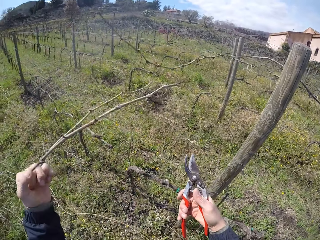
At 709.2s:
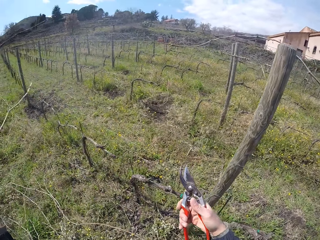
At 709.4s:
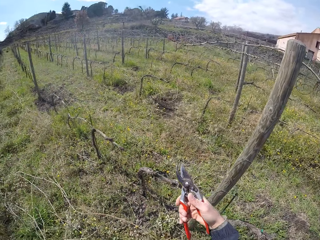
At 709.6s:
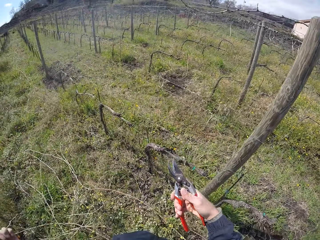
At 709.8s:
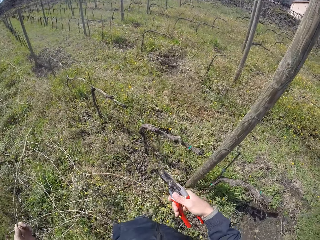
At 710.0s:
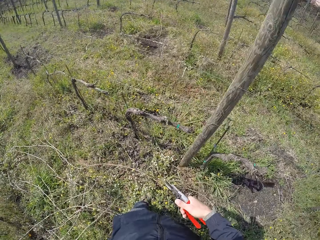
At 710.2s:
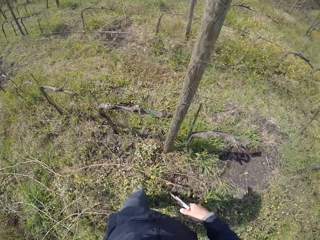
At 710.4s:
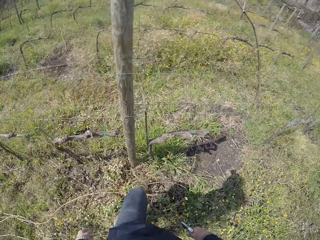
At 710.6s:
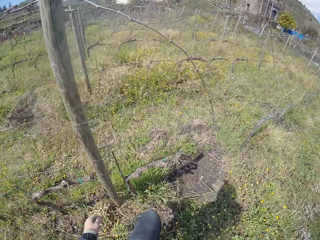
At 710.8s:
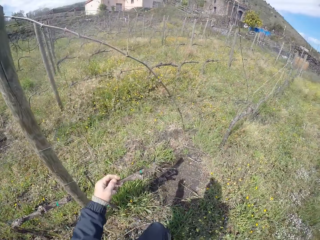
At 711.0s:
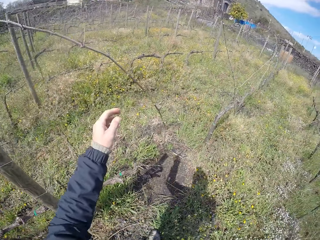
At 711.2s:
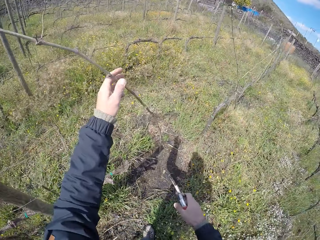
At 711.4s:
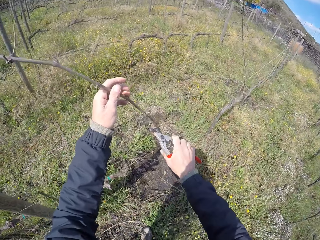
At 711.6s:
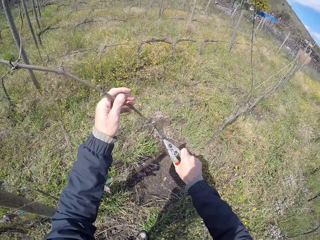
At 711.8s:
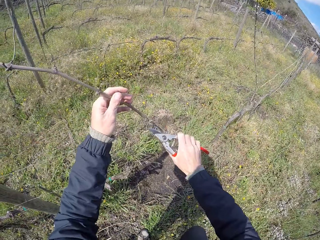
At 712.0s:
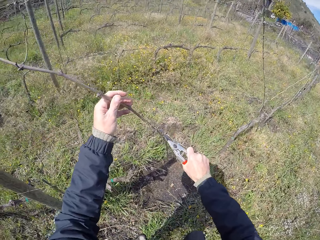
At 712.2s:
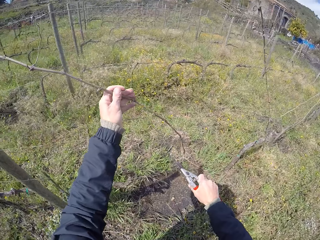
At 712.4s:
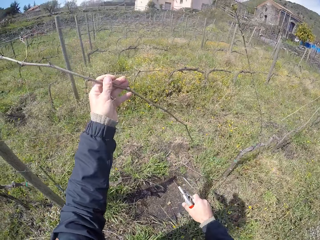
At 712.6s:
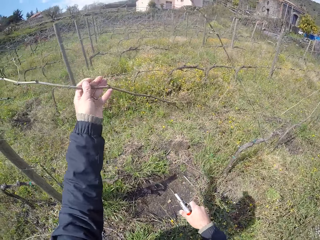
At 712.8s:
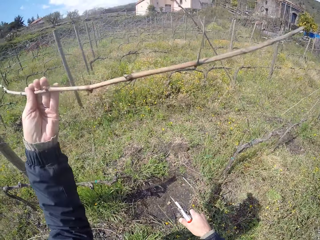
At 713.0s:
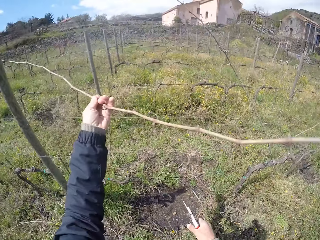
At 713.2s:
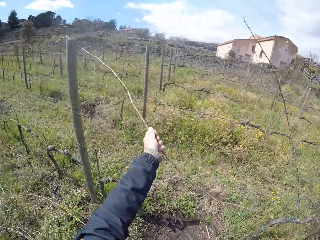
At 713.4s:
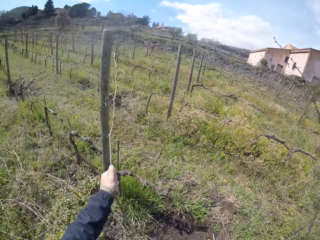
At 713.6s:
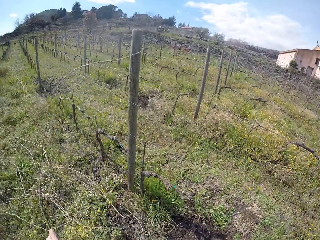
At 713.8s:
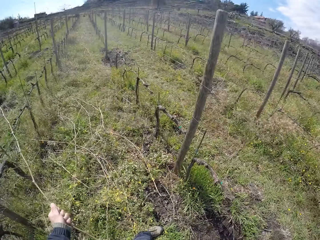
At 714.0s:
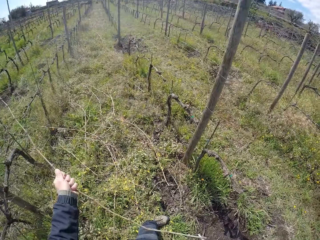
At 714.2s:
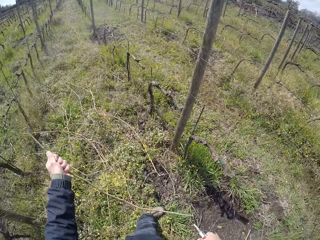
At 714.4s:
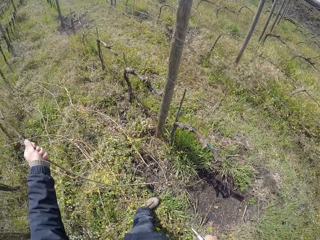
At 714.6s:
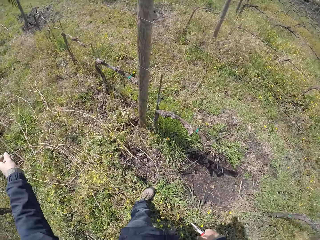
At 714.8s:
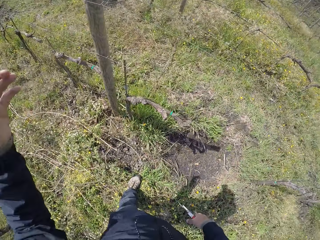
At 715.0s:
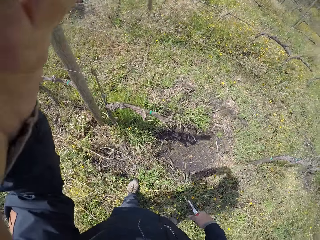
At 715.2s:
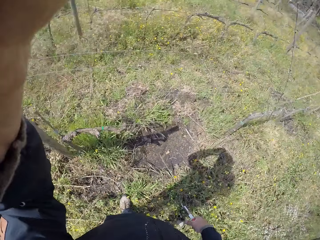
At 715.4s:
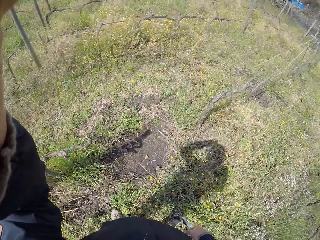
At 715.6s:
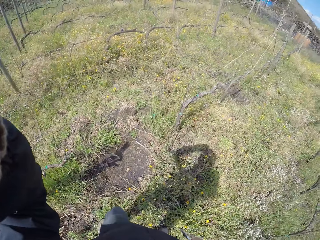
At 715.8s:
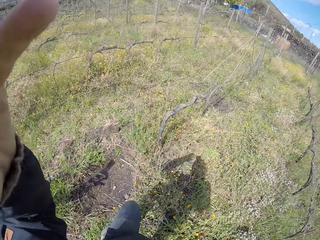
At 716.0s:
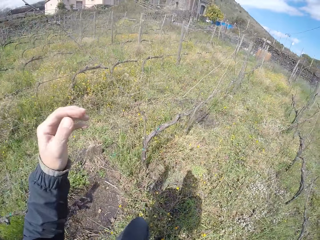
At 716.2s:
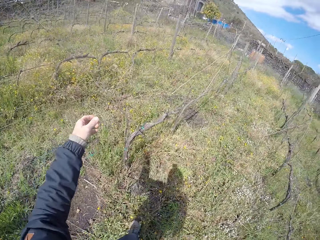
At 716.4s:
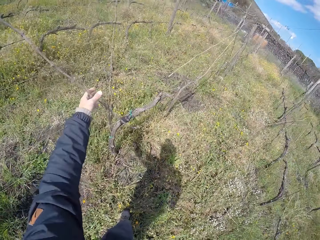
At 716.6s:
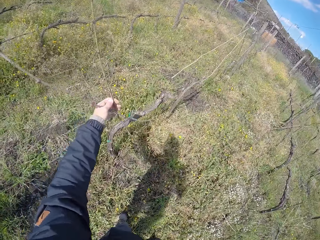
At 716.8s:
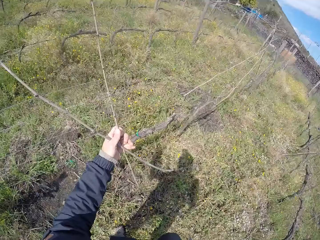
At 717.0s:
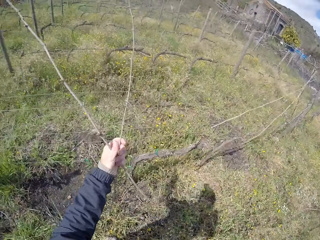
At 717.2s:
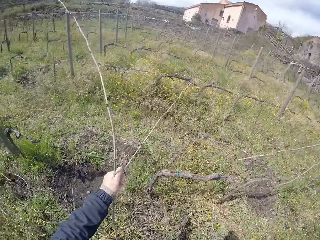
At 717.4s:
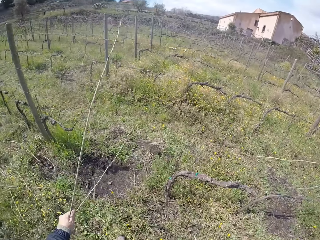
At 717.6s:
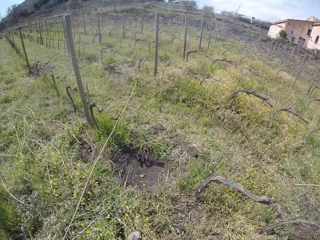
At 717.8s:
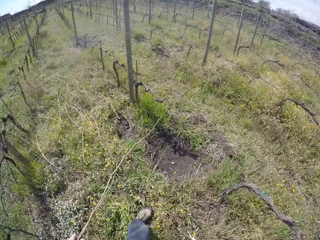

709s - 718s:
The camera wearer turns around and walks in the garden. He pulls a twig or dry branch from the fence with his left hand. He prunes the twig with the pruning shears in his right hand. He removes the dry branch on the fence. He drops the twig in his left hand on the ground. He touches his head with his left hand. He holds the camera. He pulls the twigs from the fence with his left hand.

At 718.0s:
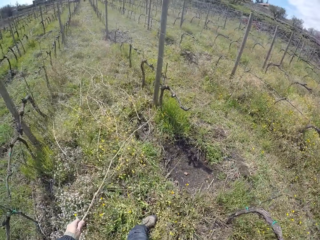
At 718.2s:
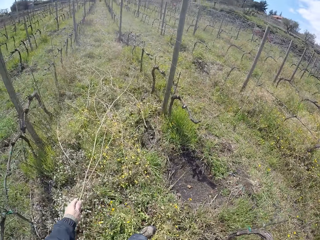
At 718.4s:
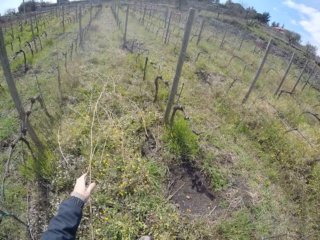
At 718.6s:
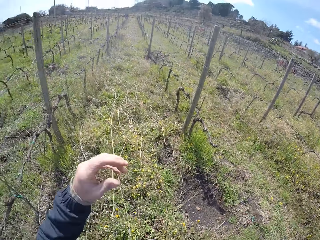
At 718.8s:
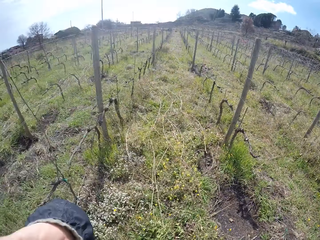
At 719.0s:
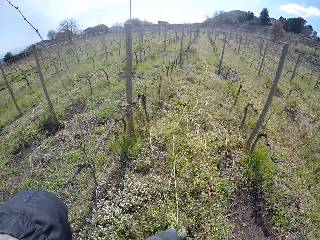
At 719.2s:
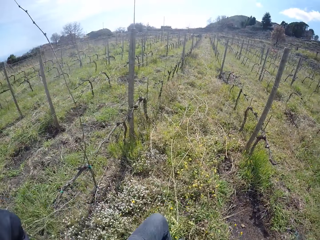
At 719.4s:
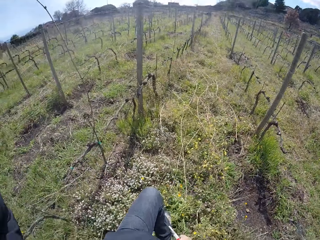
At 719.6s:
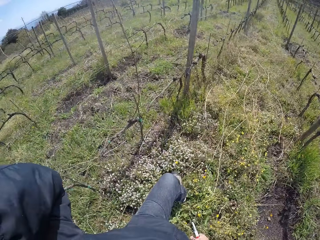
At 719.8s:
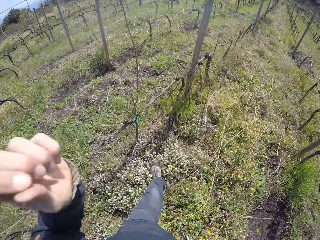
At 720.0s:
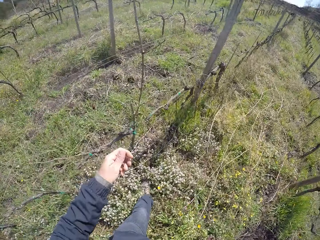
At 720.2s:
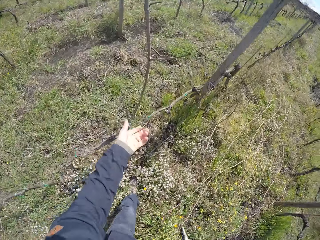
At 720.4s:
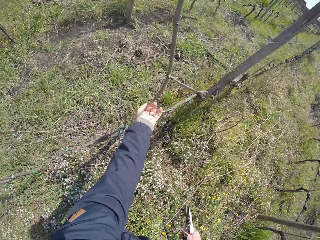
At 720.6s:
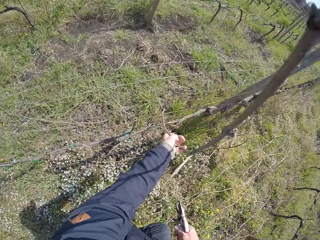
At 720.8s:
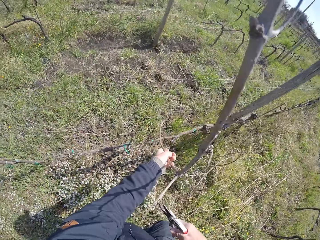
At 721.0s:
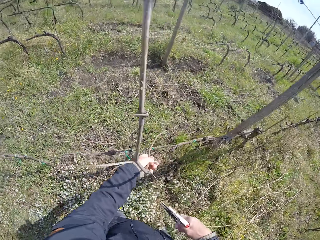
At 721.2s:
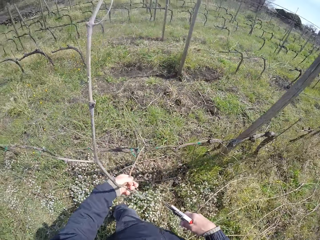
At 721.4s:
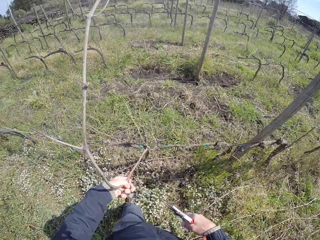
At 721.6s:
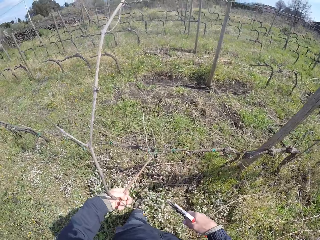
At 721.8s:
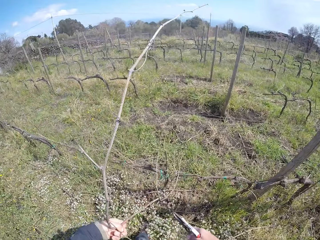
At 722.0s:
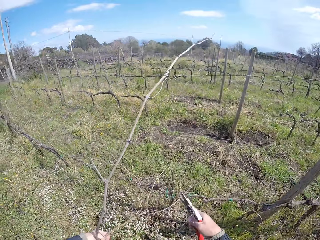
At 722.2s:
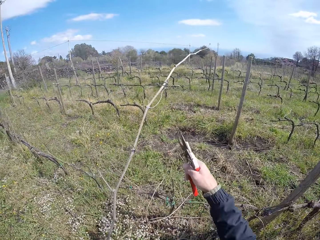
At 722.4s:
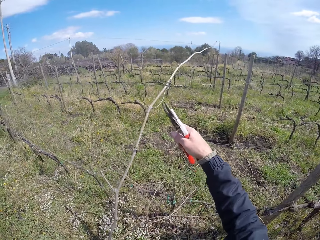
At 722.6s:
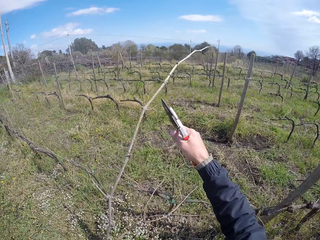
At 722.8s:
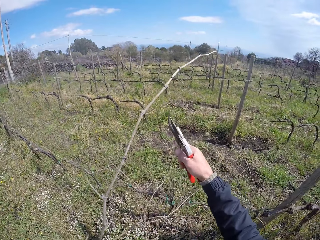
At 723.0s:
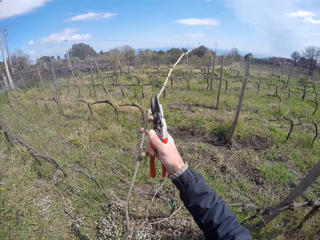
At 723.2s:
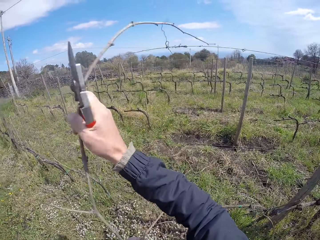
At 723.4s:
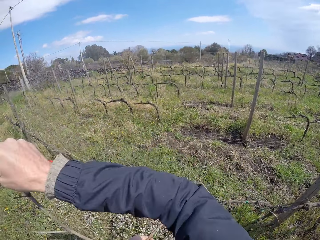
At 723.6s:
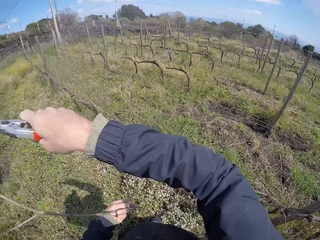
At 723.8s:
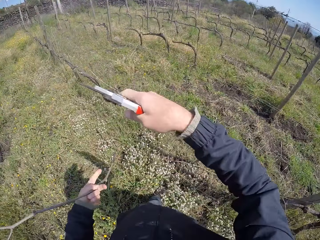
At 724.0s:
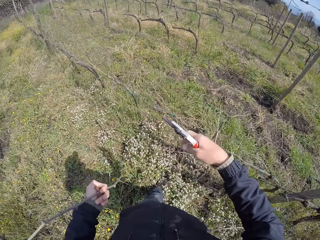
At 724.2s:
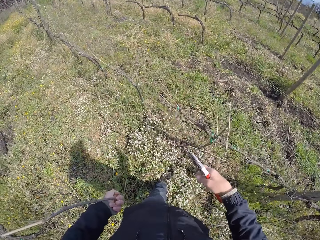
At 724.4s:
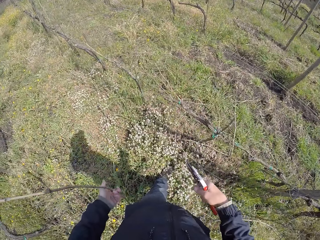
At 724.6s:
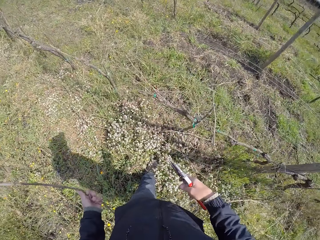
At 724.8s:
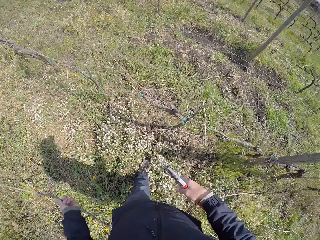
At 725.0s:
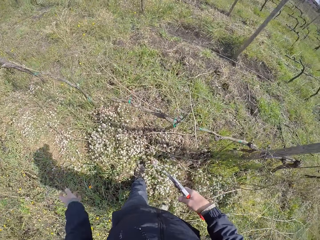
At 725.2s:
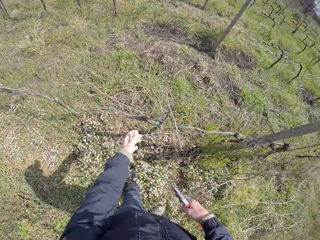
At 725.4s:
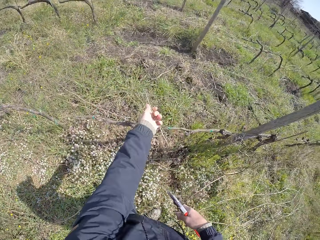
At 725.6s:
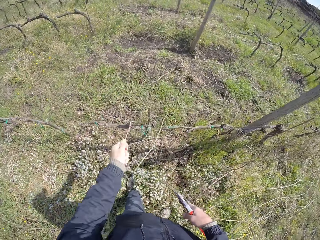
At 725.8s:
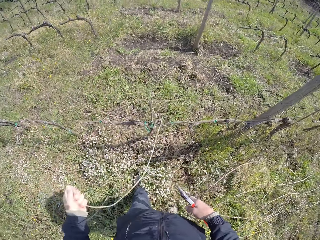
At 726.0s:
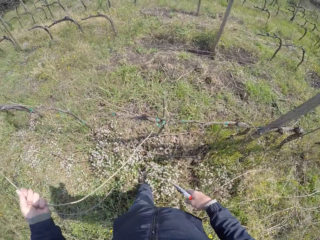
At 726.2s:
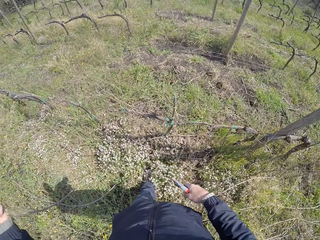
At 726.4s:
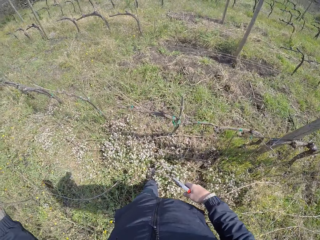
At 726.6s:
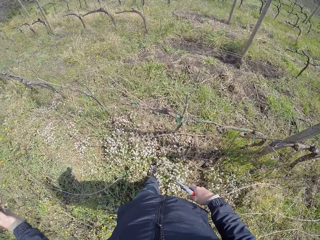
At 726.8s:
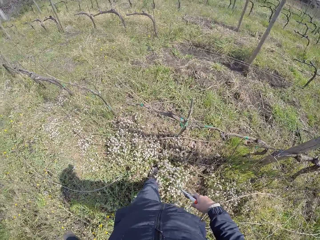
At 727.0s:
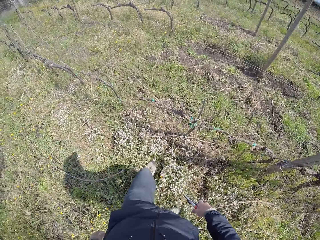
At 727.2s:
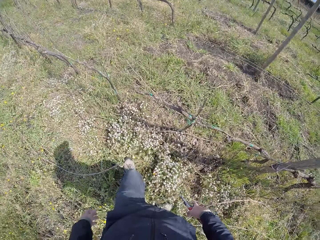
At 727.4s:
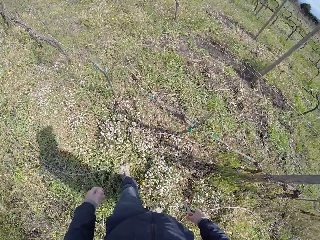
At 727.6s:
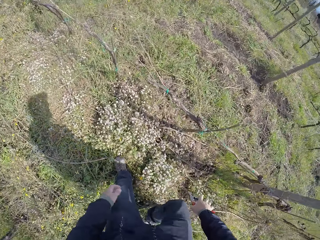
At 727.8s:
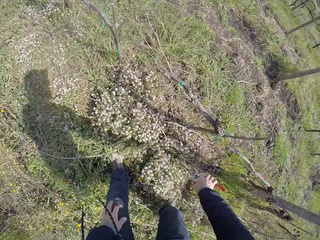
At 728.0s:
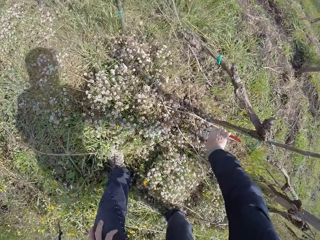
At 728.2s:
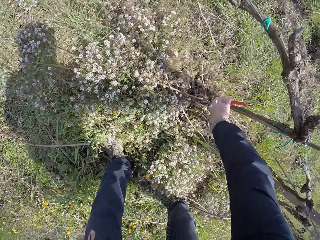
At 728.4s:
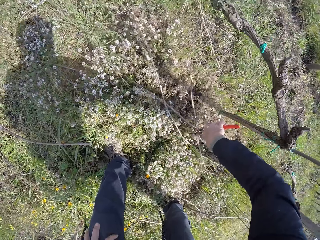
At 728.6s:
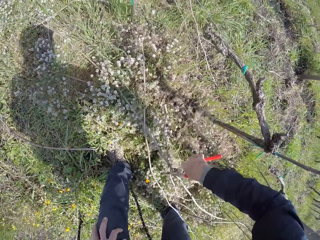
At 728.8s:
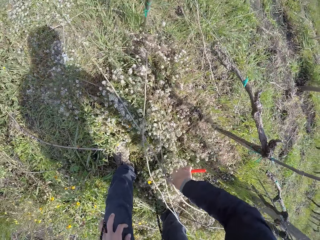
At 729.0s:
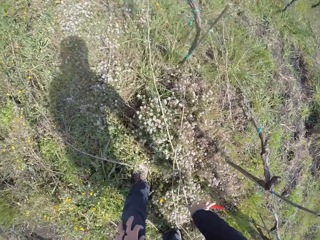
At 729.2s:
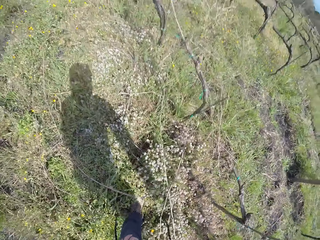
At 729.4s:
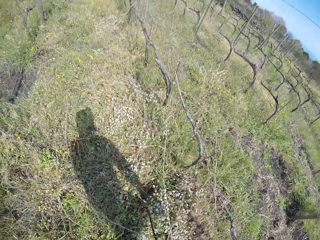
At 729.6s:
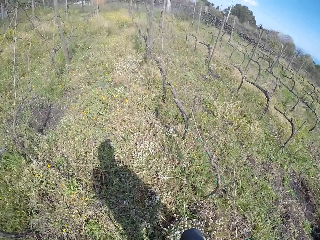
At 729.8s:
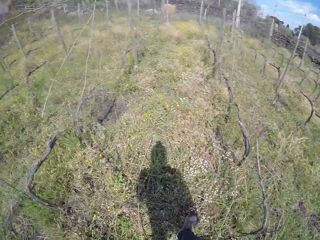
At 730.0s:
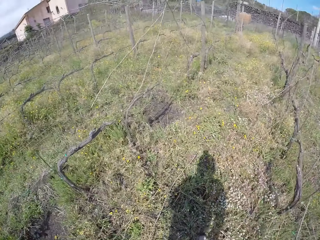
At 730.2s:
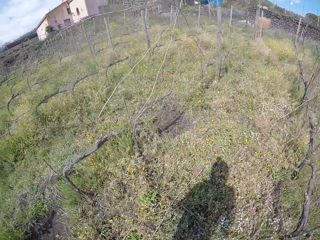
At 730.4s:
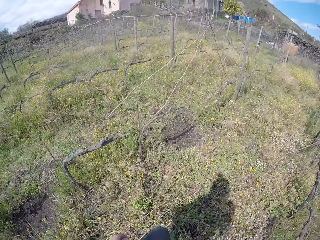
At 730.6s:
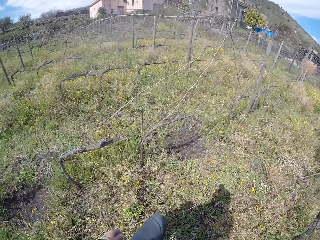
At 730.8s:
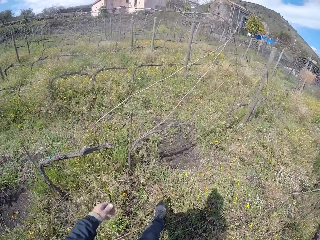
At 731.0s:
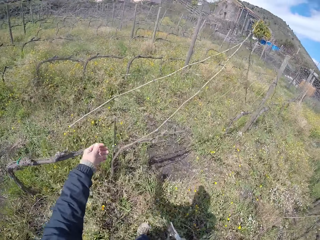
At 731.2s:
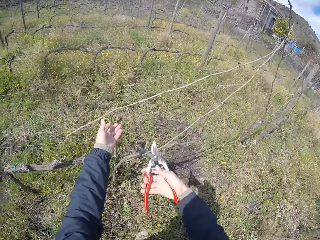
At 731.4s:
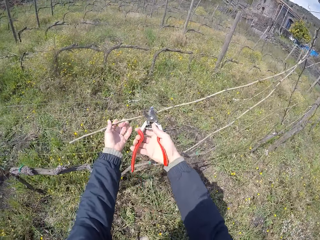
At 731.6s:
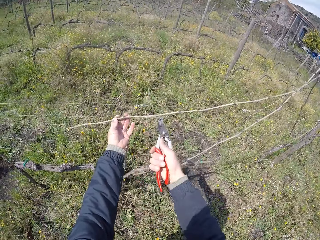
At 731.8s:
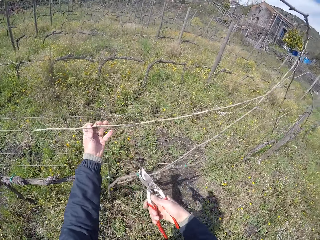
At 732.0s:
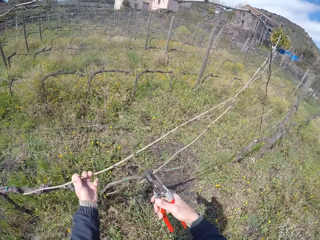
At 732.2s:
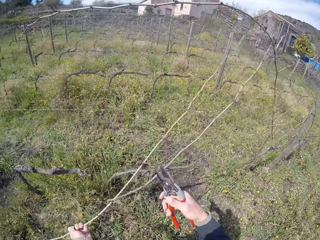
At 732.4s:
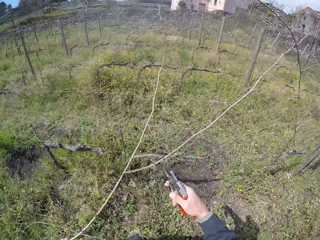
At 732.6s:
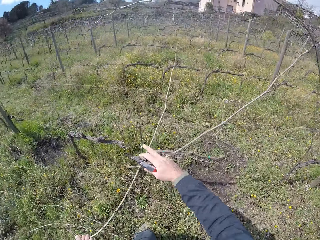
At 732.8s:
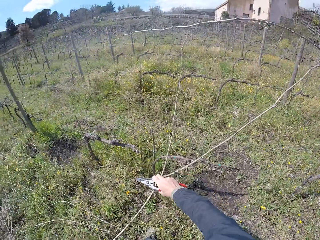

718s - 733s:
The camera wearer drops the twigs in his left hand on the ground. He touches his head with his left hand. He moves to the fence on the field. He holds the camera. He pulls the twig from the fence with his left hand. He prunes the twig with the pruning shears in his right hand. He holds the twig with his right hand. He drops the twig in his left hand on the ground. He pulls the twig from the fence with his left hand. He drops the twig in his left hand on the ground. He picks the twigs from the ground with the shears in his right hand. He walks in the garden. He moves to the fence on the field. He holds the twig from the fence with his left hand. He prunes the twigs with the pruning shears in his right hand. He pulls the twig from the fence with his left hand.
